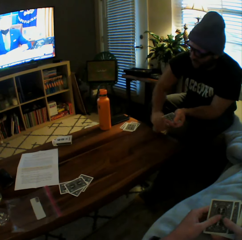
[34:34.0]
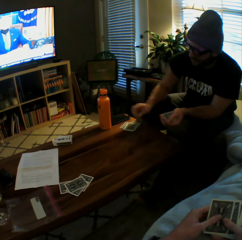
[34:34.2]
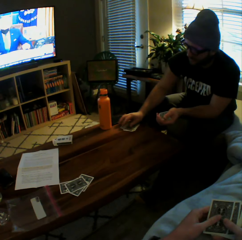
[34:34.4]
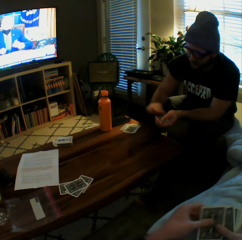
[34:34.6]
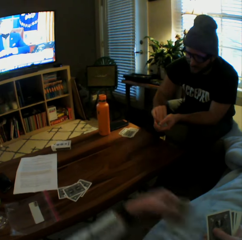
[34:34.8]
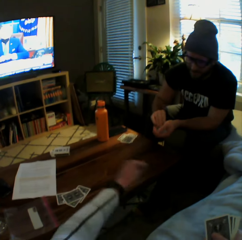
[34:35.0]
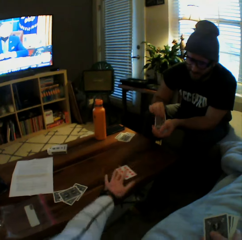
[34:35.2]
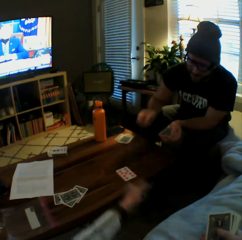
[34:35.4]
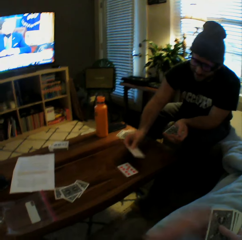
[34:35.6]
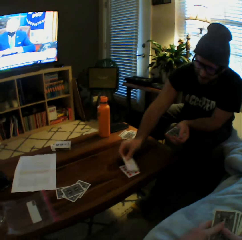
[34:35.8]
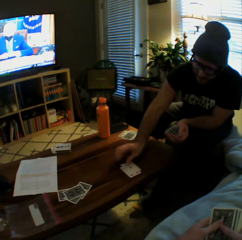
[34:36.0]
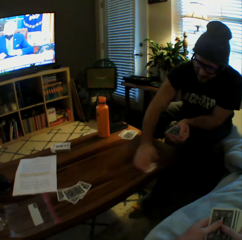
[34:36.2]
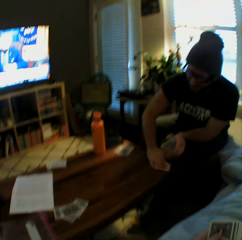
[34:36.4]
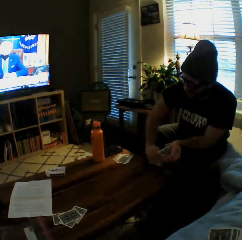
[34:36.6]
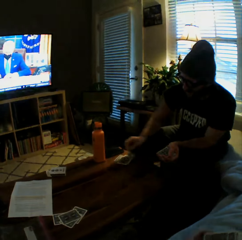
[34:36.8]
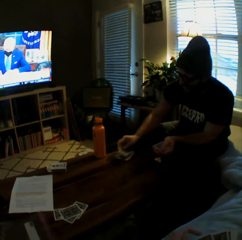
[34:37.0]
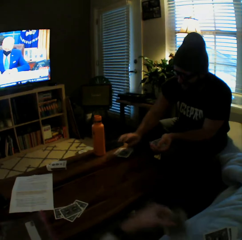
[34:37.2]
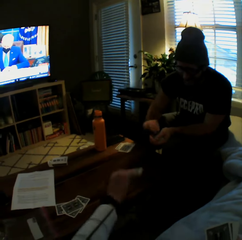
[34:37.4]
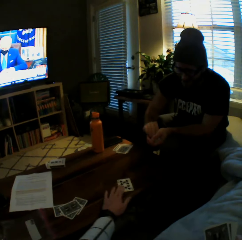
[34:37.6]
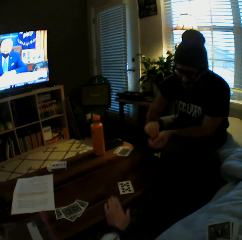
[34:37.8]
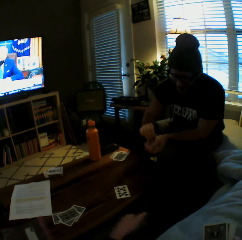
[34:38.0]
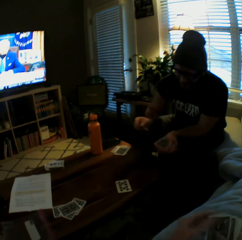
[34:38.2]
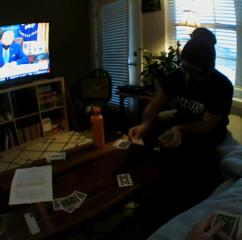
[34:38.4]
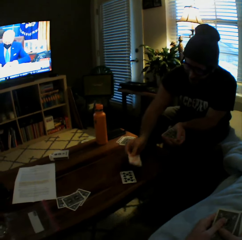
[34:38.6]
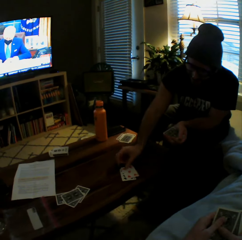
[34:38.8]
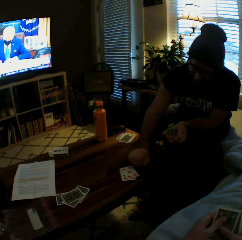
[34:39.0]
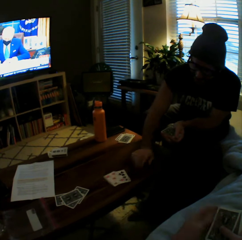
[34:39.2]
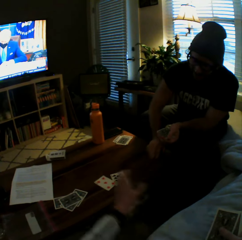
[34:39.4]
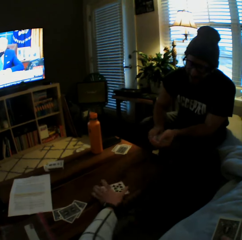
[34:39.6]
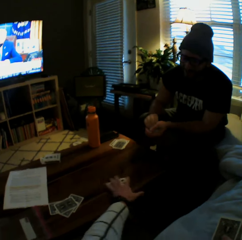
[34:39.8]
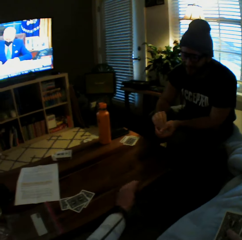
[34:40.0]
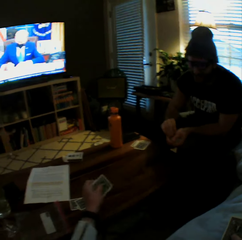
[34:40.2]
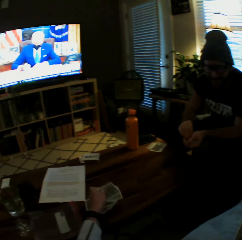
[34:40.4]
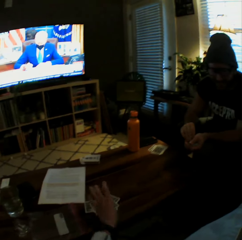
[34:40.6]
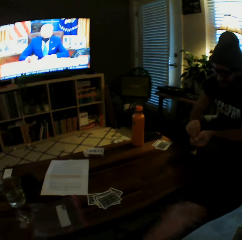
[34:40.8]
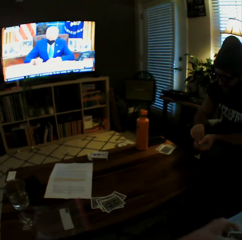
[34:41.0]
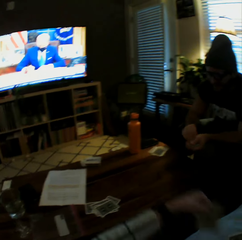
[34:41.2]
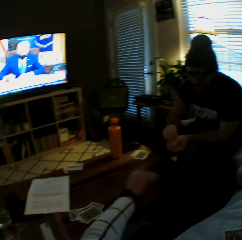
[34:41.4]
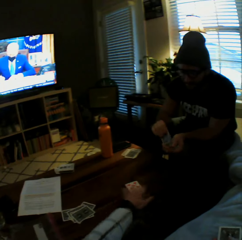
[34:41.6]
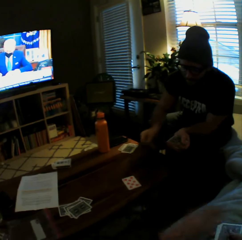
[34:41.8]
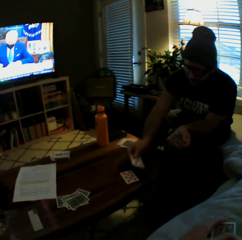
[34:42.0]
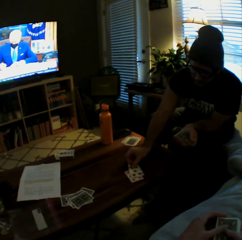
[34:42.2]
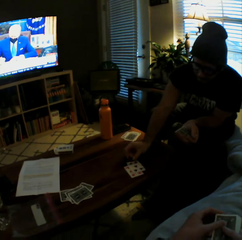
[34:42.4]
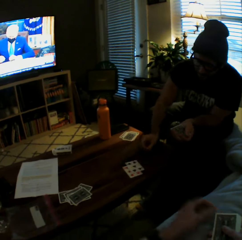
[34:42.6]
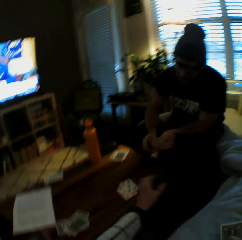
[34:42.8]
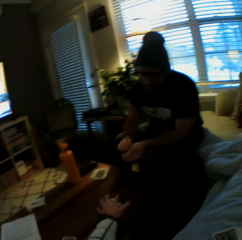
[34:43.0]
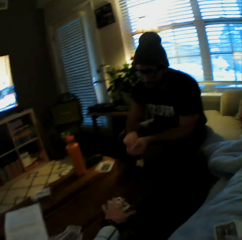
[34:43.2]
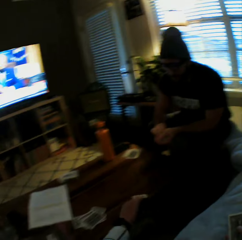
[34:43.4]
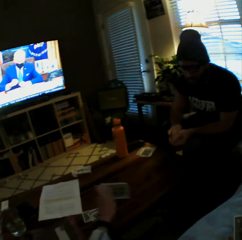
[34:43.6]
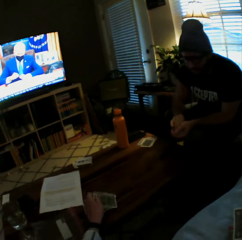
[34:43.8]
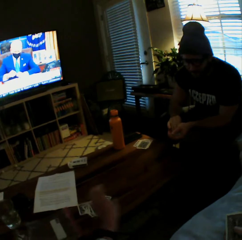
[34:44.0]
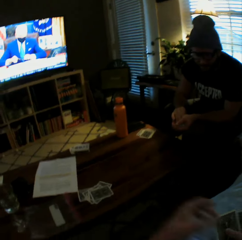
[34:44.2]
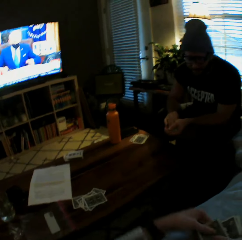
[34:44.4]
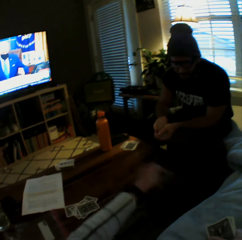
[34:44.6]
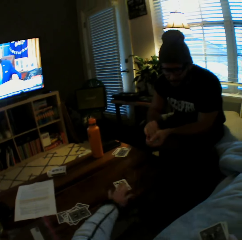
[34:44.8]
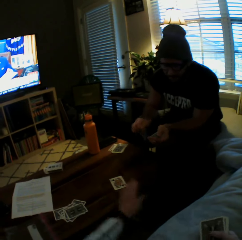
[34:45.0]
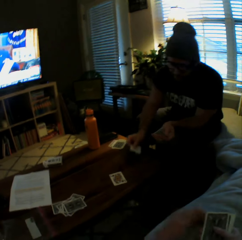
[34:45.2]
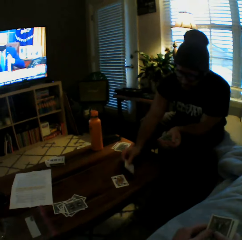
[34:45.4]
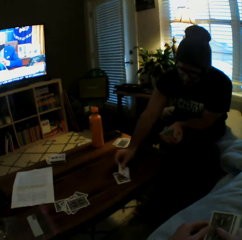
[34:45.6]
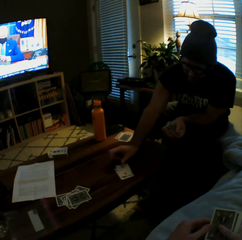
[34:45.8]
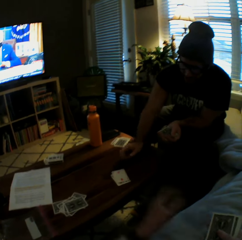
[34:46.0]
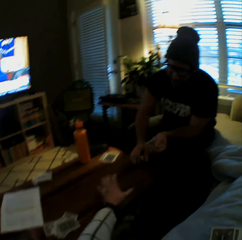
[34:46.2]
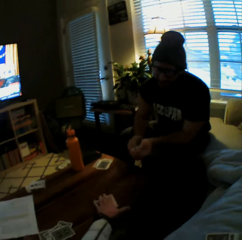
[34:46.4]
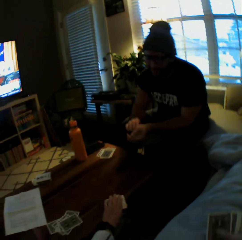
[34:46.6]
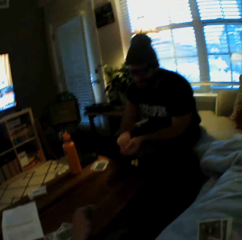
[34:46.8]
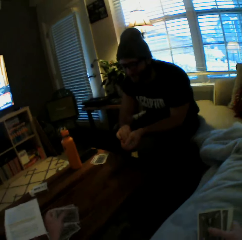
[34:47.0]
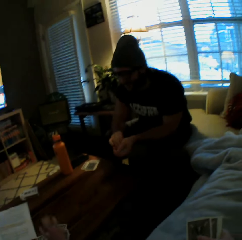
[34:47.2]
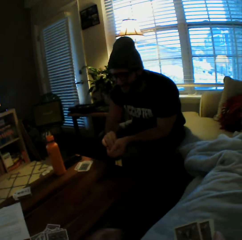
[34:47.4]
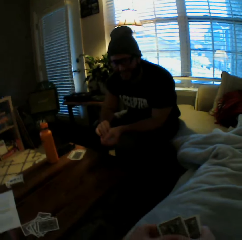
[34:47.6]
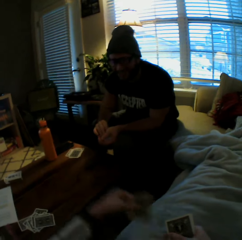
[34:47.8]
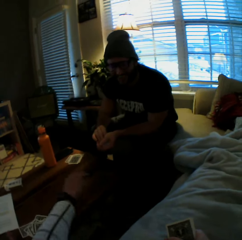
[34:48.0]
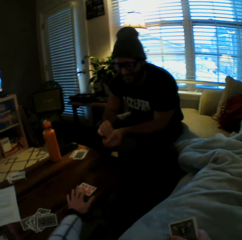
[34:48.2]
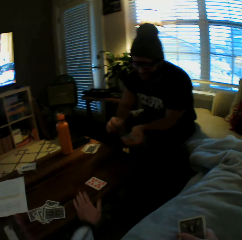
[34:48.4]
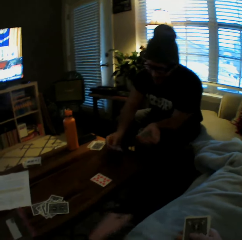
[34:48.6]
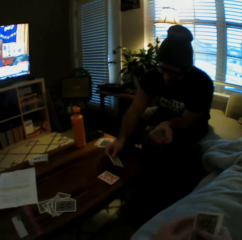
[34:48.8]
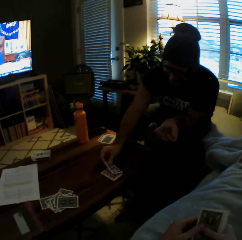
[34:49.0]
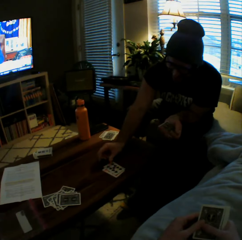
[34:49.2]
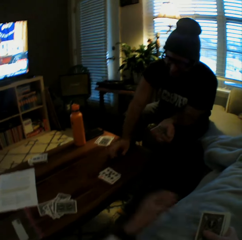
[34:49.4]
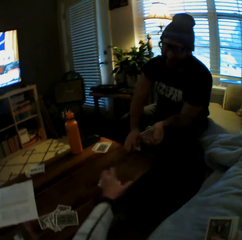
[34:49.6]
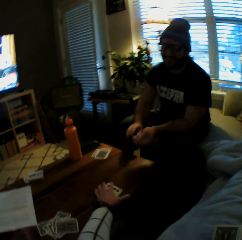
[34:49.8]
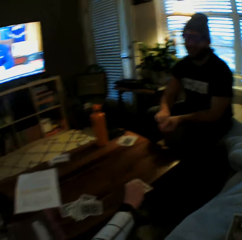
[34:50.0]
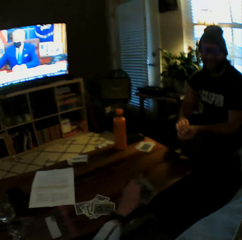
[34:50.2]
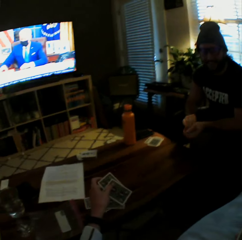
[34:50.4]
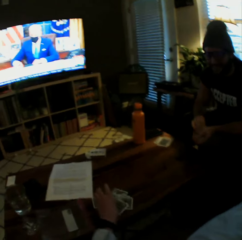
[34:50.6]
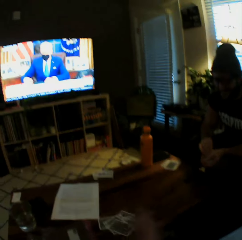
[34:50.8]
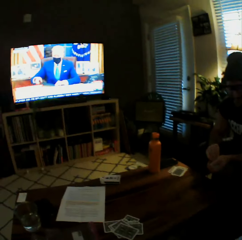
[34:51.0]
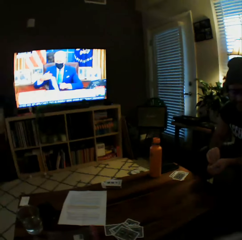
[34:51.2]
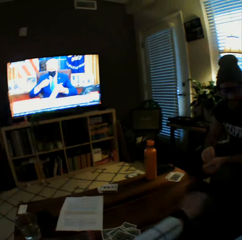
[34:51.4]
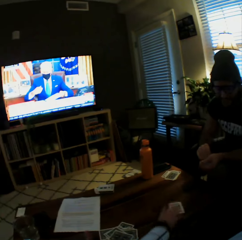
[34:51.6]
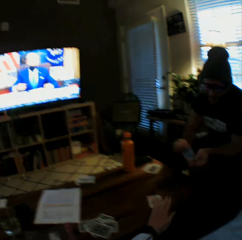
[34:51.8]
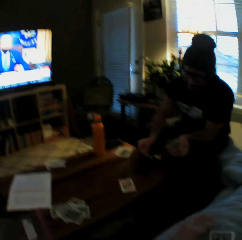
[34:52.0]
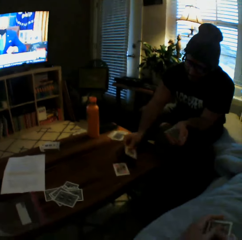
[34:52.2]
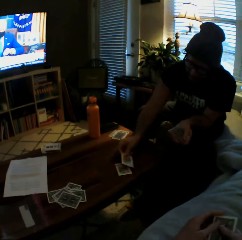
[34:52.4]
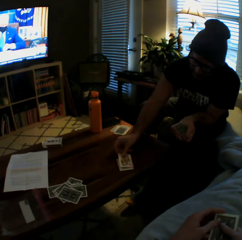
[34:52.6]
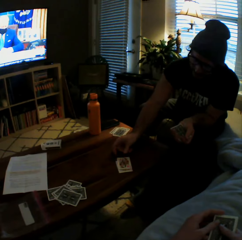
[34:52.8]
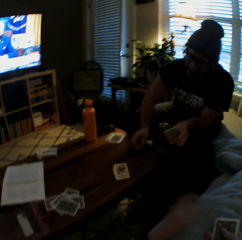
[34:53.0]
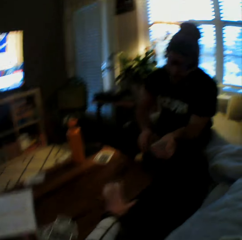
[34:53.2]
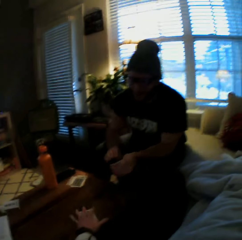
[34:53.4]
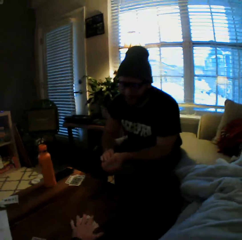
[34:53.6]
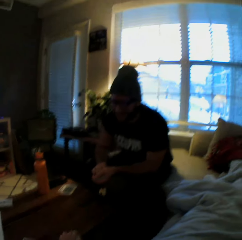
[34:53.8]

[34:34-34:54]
The man picks up the cards from the table with his right hand and drops the cards on the table. The camera wearer drops another card on the table with her left hand. The man drops another card on the table with his right hand, picks up the cards from the table with his right hand, and drops the cards on the table. The camera wearer drops another card on the table with her left hand. The man drops another card on the table with his right hand and pushes the cards on the table forward. The camera wearer picks up the cards from the table with her left hand and drops the cards on the table. She drops another card on the table with her left hand. The man drops another card on the table with his right hand. The camera wearer picks up the cards from the table with her left hand and drops the cards on the table. She drops another card on the table with her left hand. The man drops another card on the table with his right hand. The camera wearer picks up the cards from the table with her left hand and drops the cards on the table. She drops another card on the table with her left hand. The man drops another card on the table with his right hand. The camera wearer picks up the cards from the table with her left hand and drops the cards on the table. She drops another card on the table with her left hand. The man drops another card on the table with his right hand.

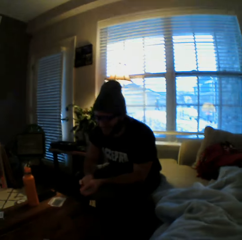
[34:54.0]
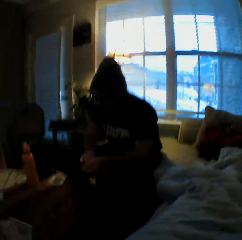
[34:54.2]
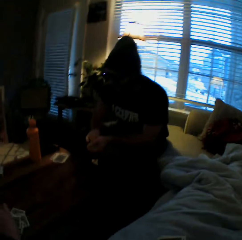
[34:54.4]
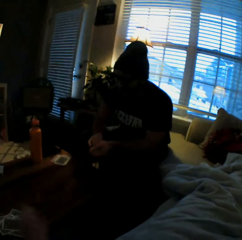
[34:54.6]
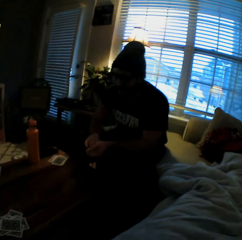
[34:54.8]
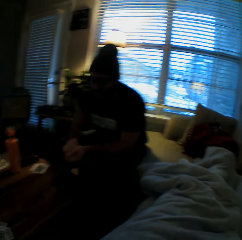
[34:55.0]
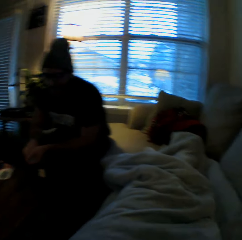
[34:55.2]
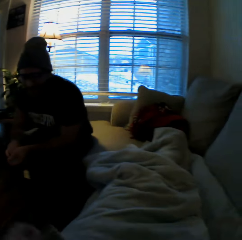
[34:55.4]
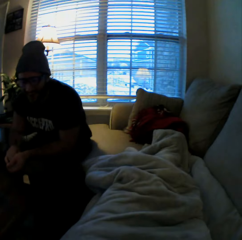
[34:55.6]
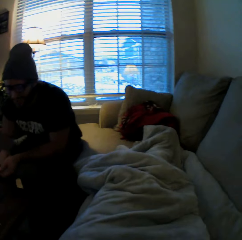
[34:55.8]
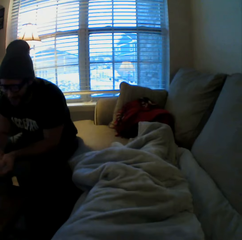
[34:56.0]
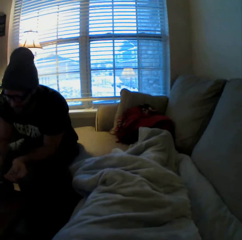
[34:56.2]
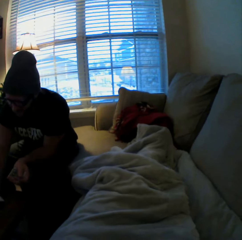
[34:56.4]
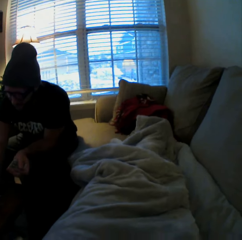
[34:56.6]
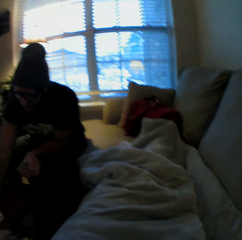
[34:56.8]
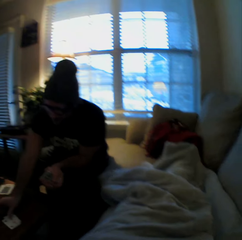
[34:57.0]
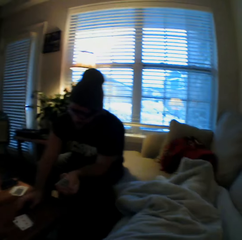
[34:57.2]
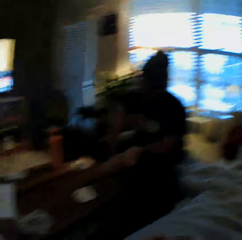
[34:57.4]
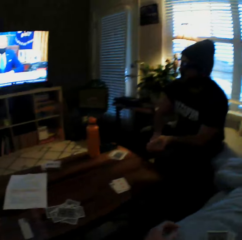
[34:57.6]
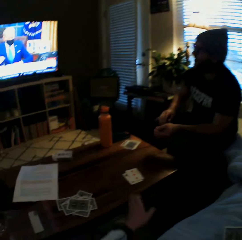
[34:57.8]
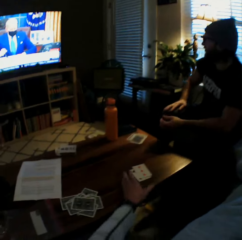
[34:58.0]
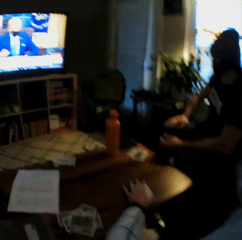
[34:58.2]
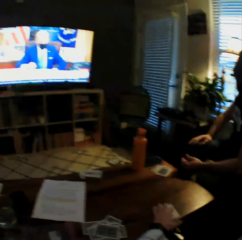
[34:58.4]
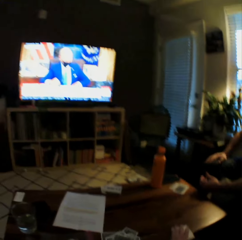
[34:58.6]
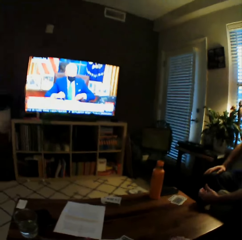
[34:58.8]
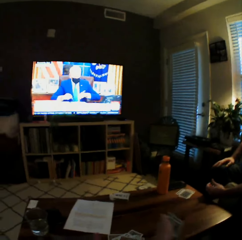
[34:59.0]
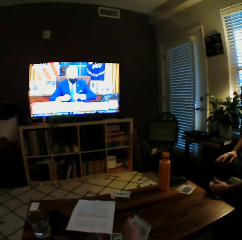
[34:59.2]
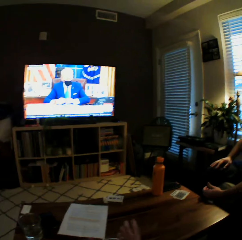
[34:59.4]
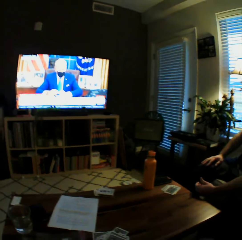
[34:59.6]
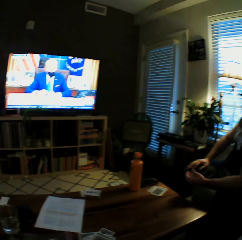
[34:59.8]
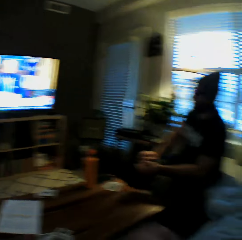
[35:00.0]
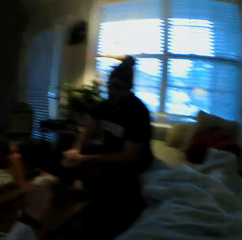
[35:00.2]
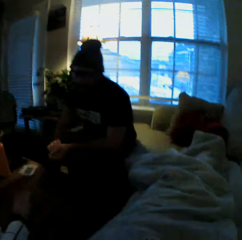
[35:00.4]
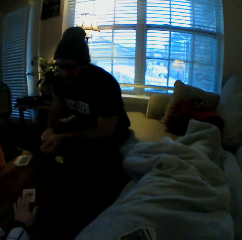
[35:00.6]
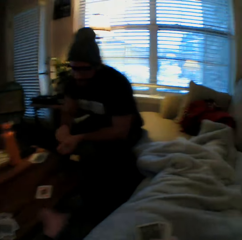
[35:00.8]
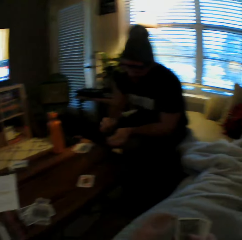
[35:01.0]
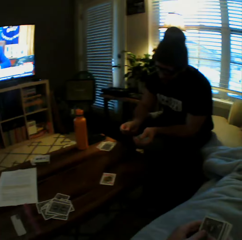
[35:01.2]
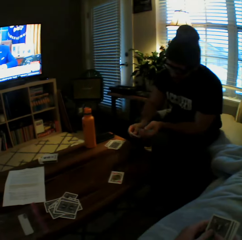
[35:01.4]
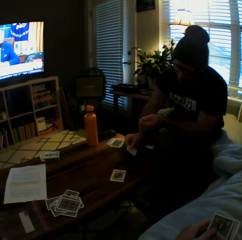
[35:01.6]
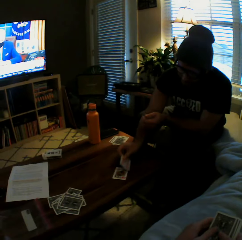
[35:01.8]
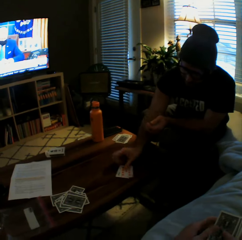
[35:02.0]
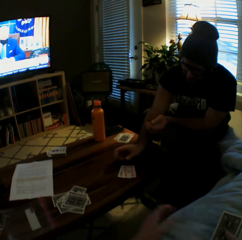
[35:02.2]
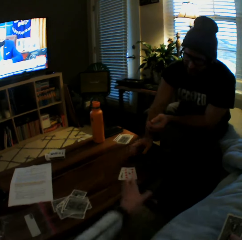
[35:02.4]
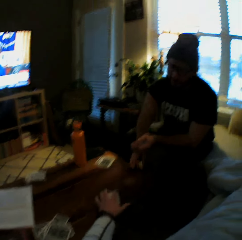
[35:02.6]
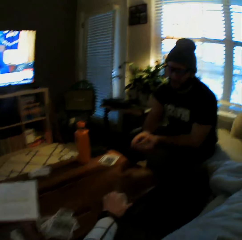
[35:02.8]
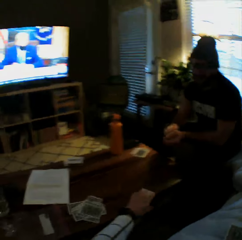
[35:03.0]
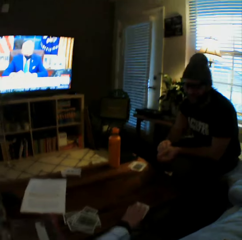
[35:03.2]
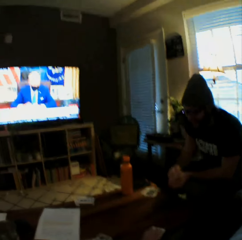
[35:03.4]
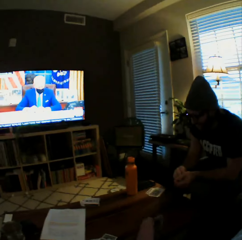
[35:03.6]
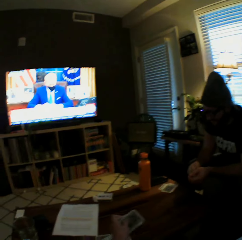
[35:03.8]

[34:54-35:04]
The camera wearer picks up the cards from the table with her left hand and drops the cards on the table. She picks up some cards from the table with her left hand and drops the cards on the table. She drops another card on the table with her left hand. The man drops another card on the table with his right hand. The camera wearer picks up the cards from the table with her left hand.
